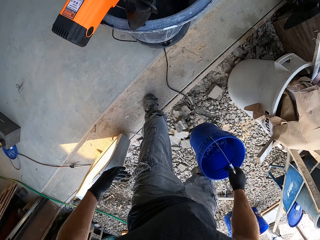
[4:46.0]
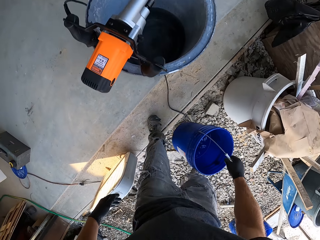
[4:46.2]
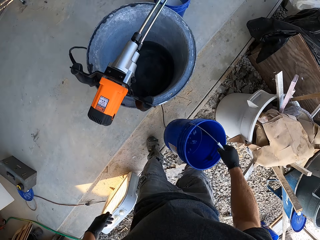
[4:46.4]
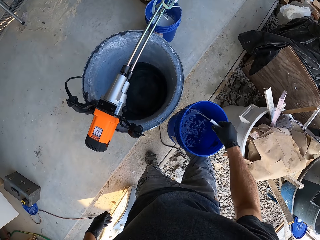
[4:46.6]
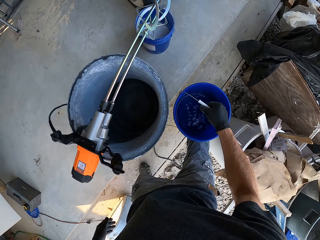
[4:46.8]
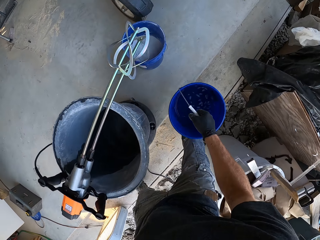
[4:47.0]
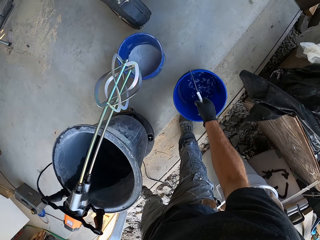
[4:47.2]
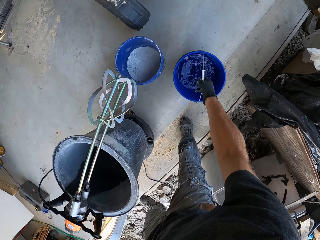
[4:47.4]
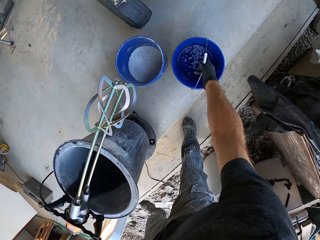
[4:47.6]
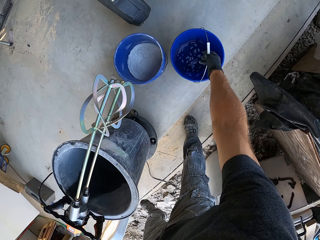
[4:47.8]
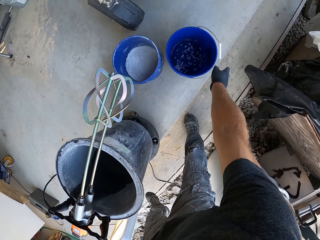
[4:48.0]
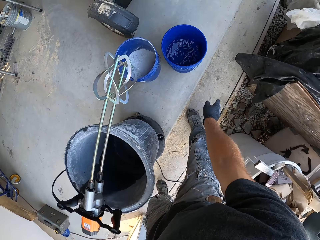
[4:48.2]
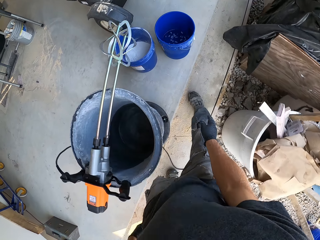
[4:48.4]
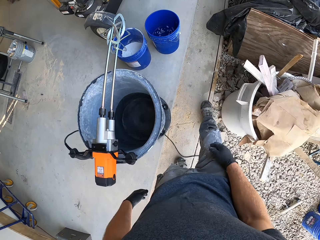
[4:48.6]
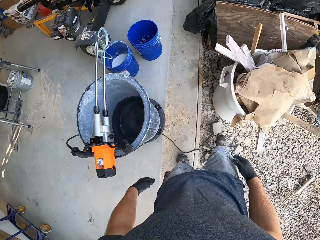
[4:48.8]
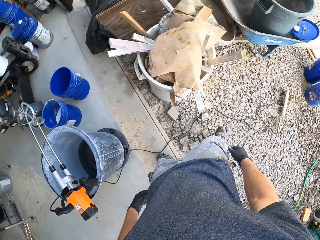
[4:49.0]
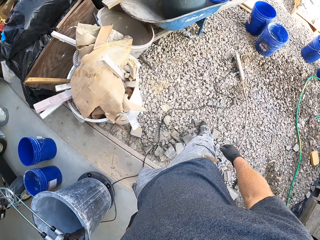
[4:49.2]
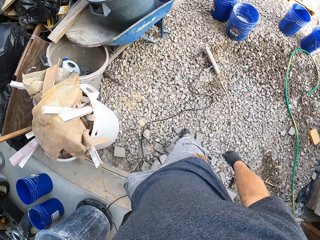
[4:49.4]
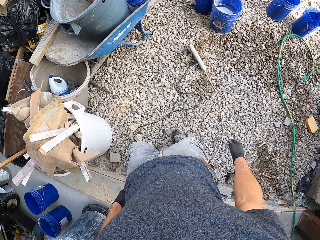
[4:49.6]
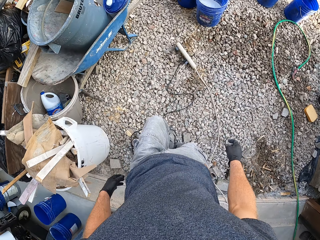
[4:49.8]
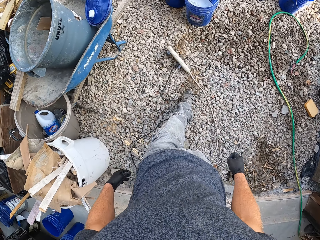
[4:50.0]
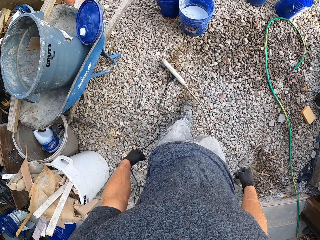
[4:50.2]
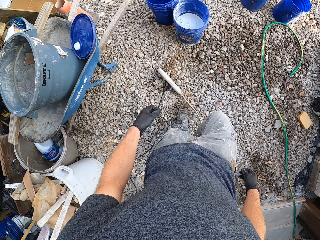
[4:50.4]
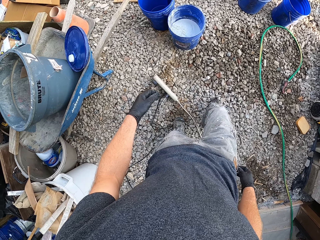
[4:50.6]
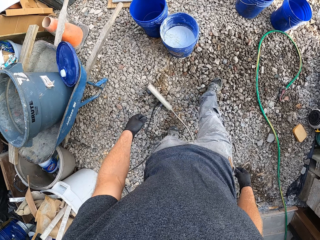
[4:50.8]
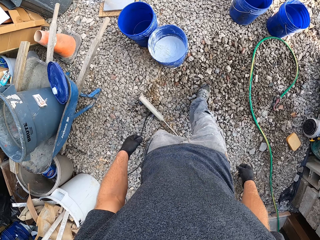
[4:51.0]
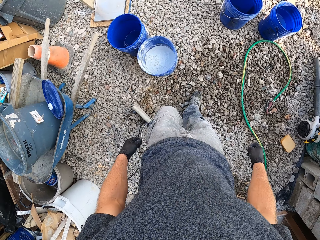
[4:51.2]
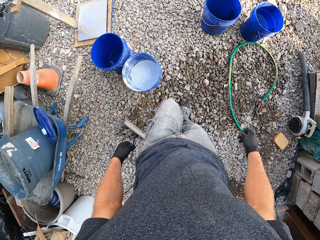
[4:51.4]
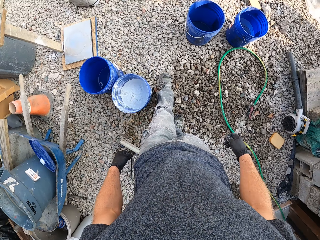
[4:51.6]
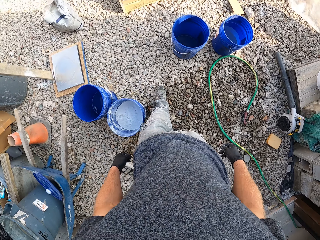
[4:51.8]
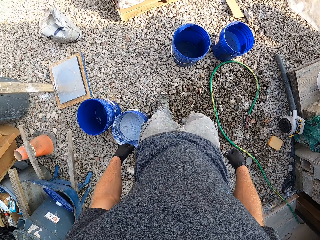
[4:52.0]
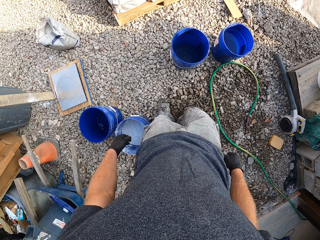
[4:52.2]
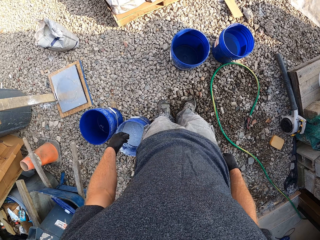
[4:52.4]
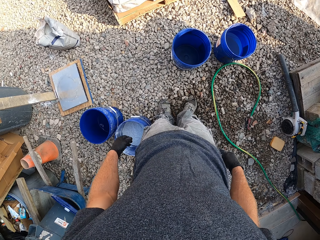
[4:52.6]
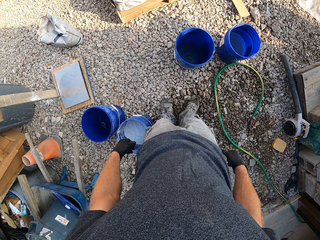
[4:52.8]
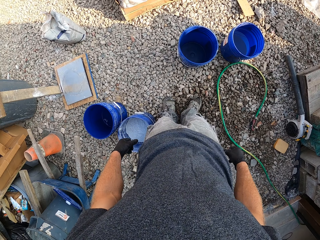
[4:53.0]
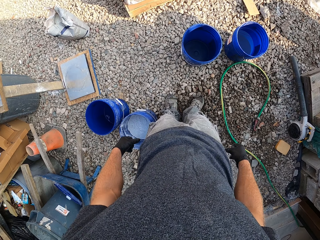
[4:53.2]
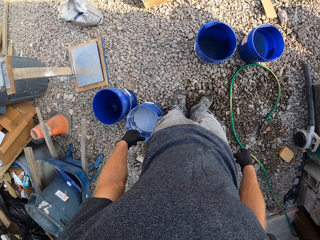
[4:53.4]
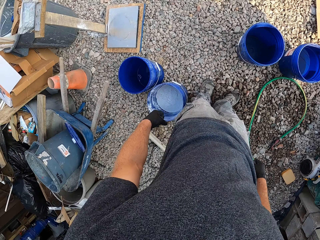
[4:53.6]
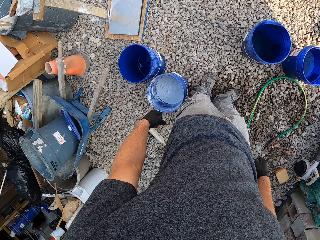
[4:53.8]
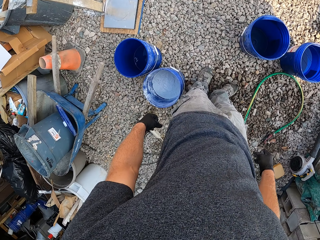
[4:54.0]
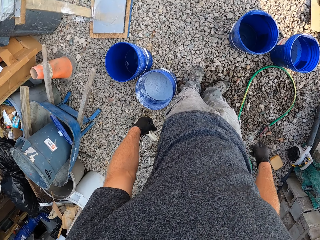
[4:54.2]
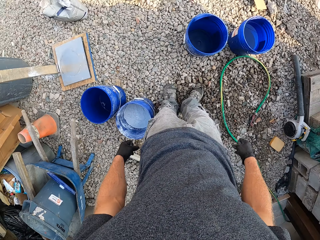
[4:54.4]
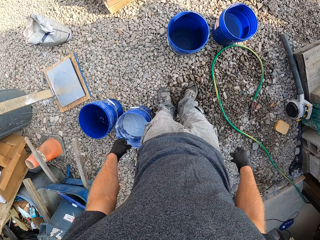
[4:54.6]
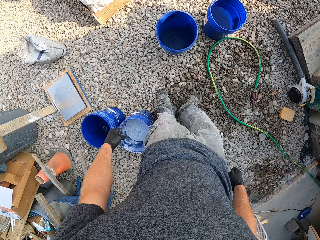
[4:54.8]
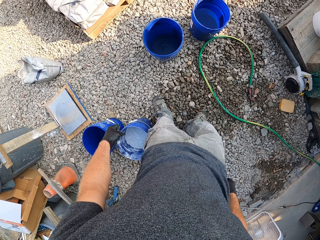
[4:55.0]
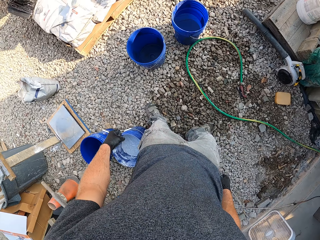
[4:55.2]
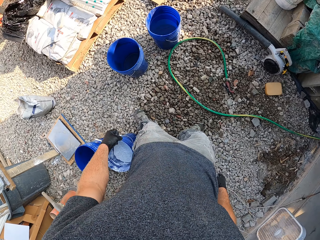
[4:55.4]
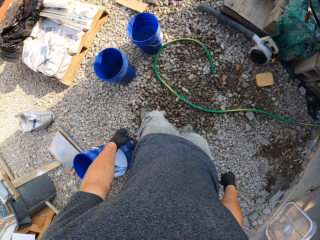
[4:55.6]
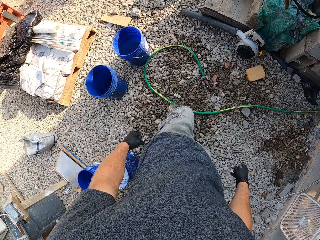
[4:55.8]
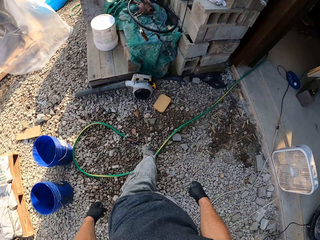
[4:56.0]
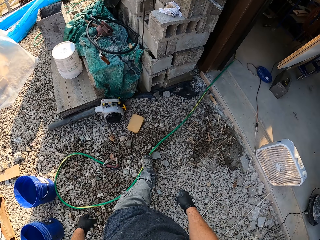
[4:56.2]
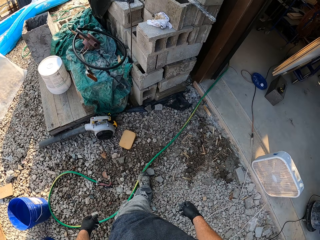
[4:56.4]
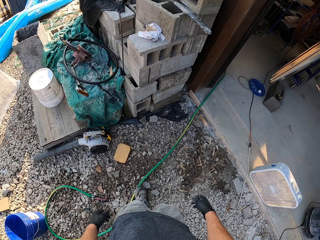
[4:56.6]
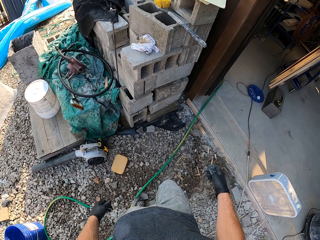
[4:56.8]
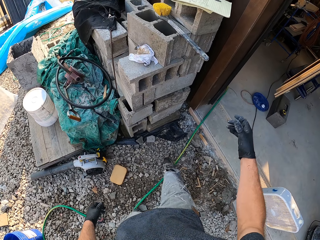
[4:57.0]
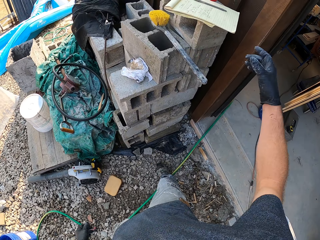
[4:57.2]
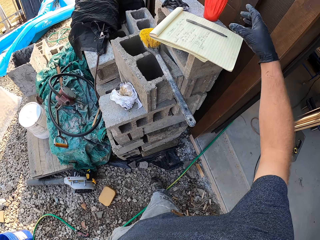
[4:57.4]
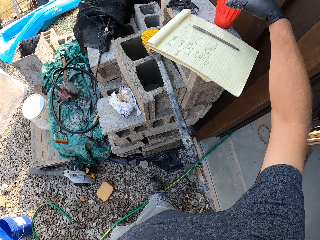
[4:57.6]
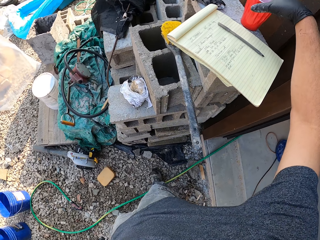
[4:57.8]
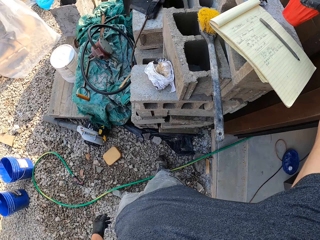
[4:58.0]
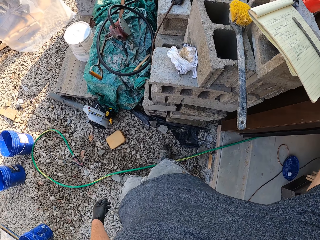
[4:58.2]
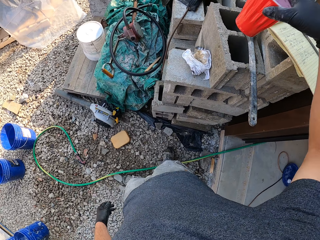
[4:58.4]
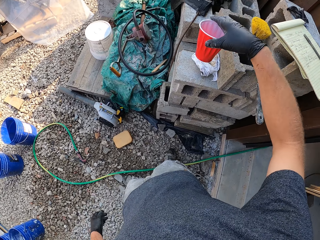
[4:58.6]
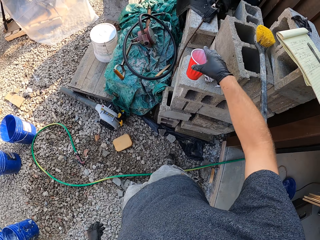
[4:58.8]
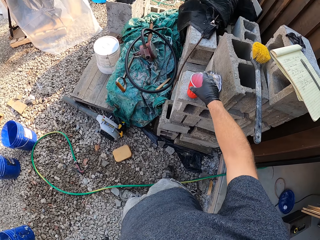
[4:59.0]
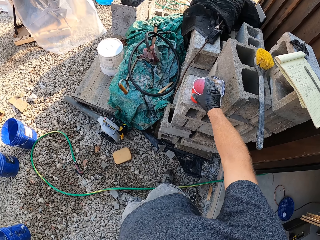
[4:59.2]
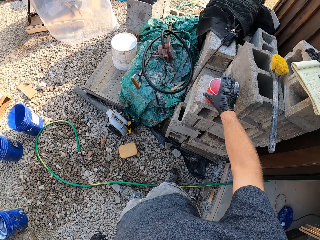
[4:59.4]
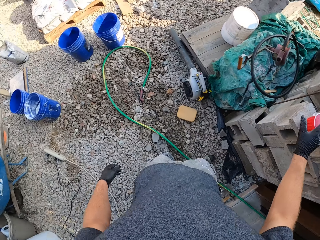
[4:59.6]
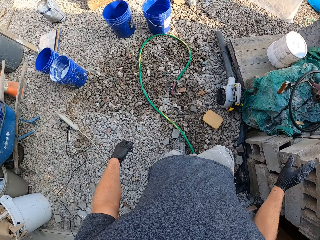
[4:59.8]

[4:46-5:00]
The camera wearer drops the second blue bucket beside the first blue bucket. They walk to the work area. They glance around the work area. They stand. They walk to the front of some bricks. They take a cup from the top of the bricks and drop the cup on another brick.

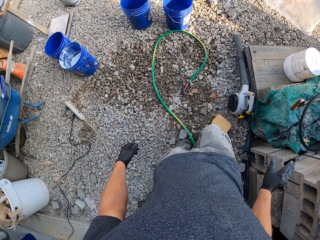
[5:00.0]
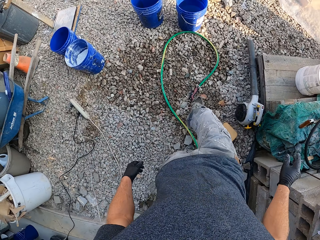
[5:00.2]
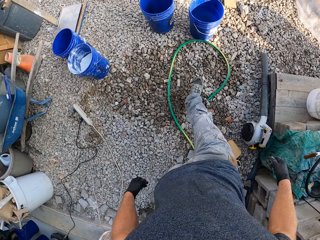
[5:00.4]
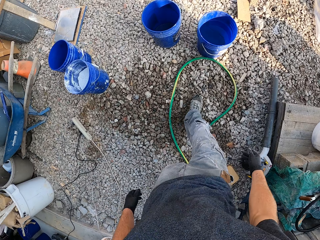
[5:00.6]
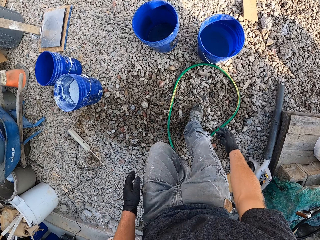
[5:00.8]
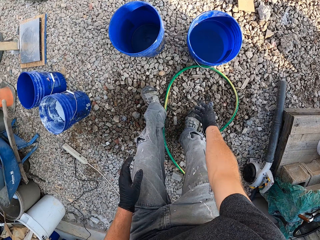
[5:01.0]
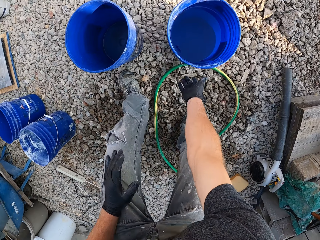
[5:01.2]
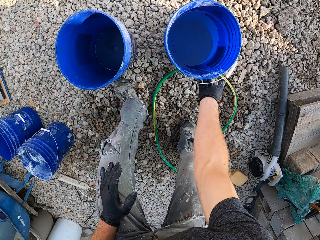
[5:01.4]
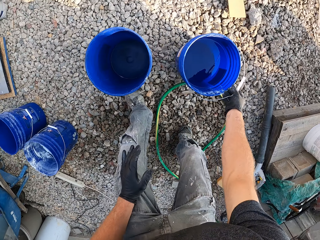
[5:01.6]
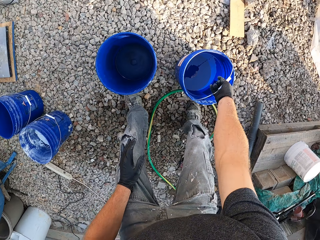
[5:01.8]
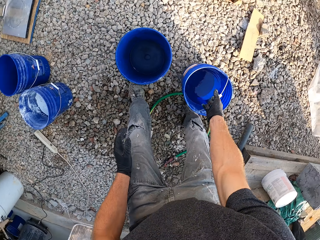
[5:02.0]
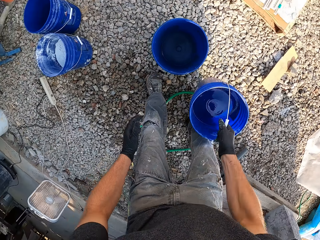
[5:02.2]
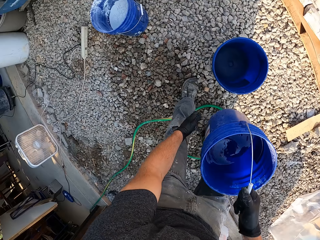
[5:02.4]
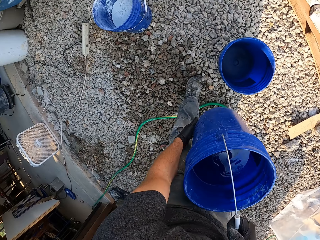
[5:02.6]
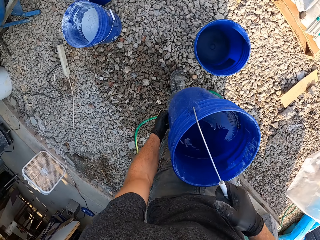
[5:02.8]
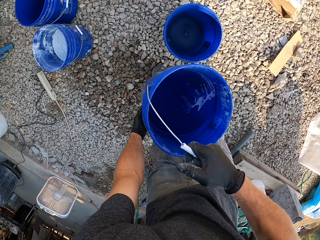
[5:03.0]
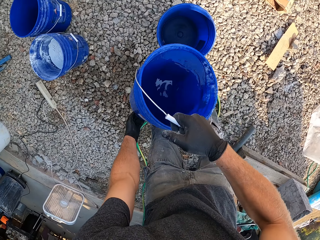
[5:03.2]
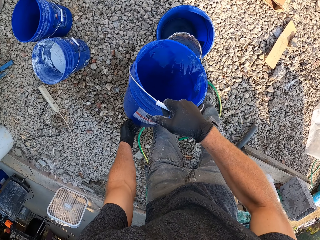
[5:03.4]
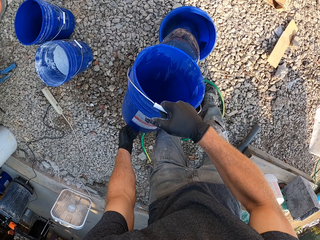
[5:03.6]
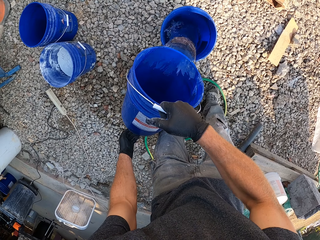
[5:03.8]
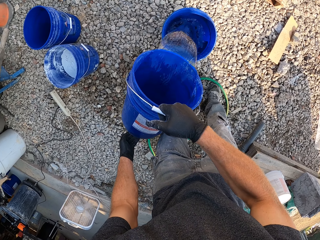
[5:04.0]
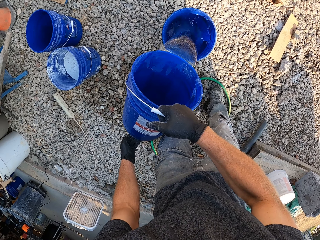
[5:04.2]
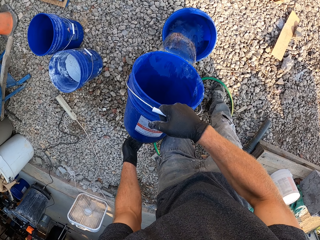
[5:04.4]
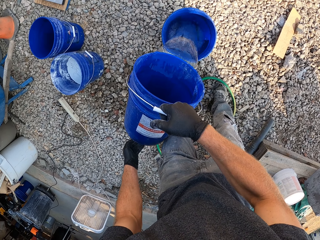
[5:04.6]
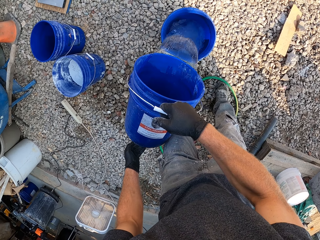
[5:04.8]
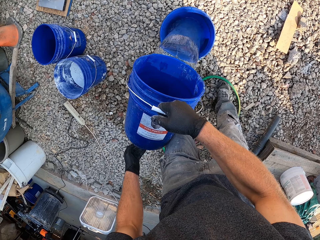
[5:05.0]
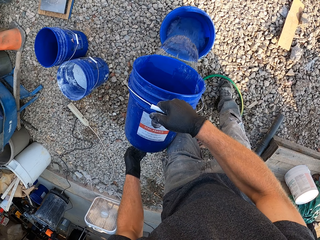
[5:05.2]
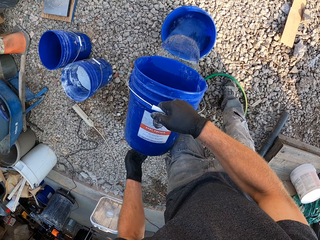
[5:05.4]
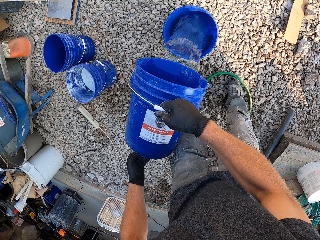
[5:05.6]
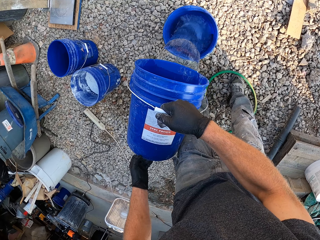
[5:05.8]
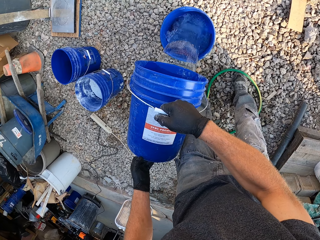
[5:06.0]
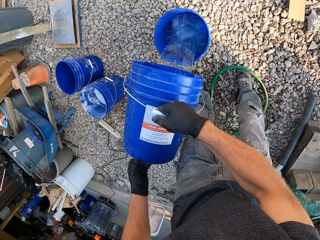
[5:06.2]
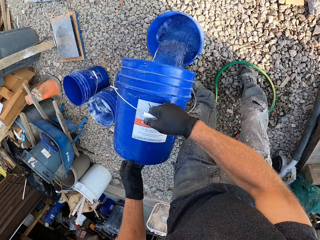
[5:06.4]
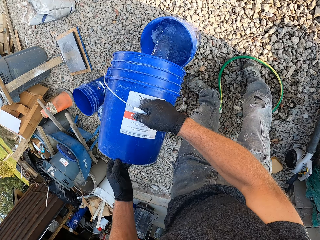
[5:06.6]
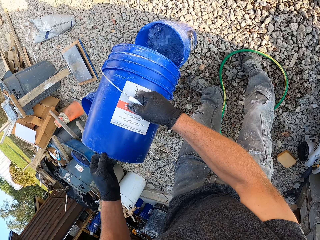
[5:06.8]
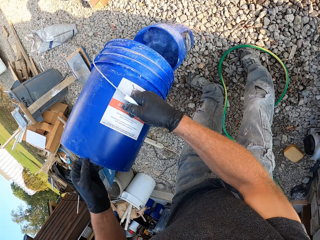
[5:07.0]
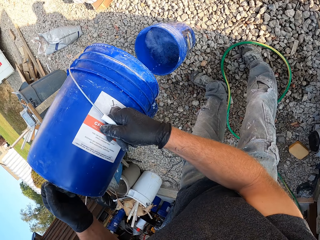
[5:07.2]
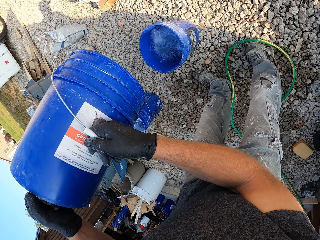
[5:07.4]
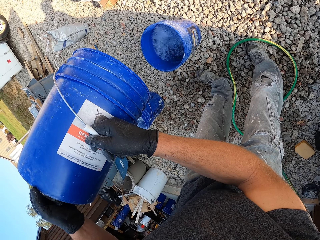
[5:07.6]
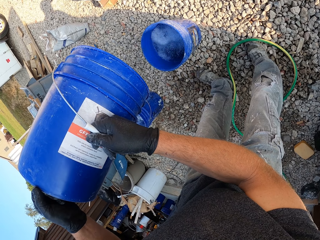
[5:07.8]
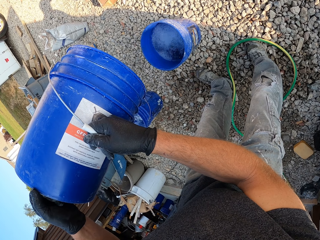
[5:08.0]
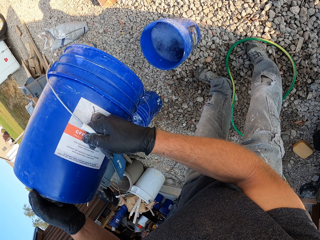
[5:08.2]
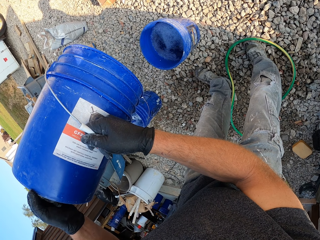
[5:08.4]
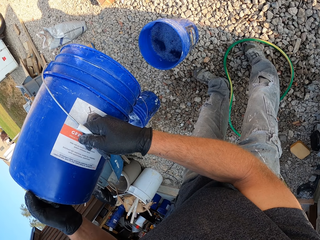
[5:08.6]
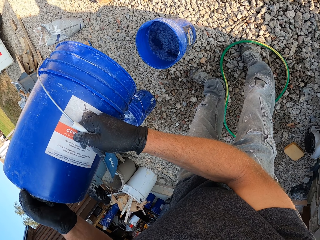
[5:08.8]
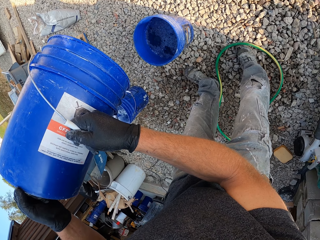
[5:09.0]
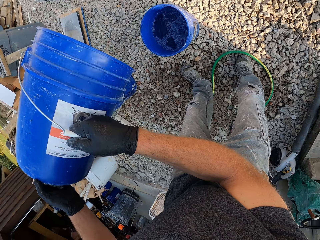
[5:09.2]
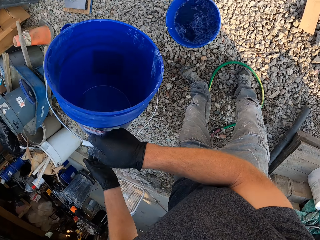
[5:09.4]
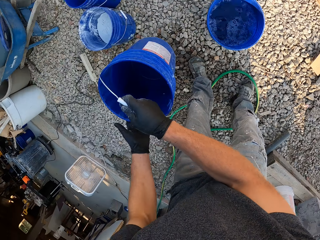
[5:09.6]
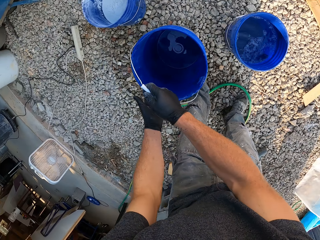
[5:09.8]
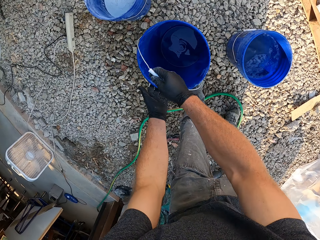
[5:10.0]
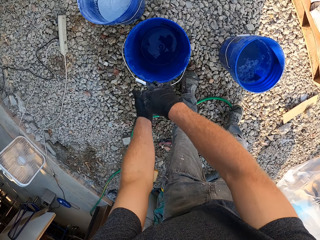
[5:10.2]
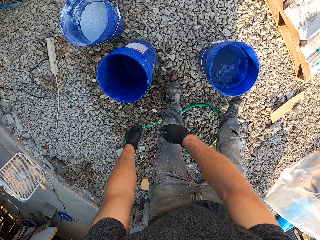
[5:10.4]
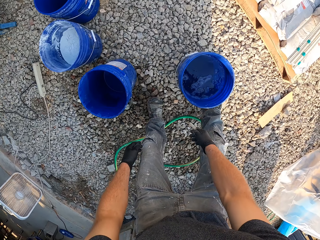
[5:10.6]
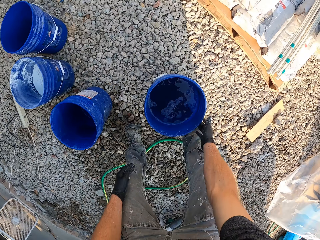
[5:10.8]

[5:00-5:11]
The camera wearer walks to another blue bucket. They lift the bucket of water from the ground. They pour water from the third bucket into a fourth blue bucket on the ground. They drop the third blue bucket on the ground.
